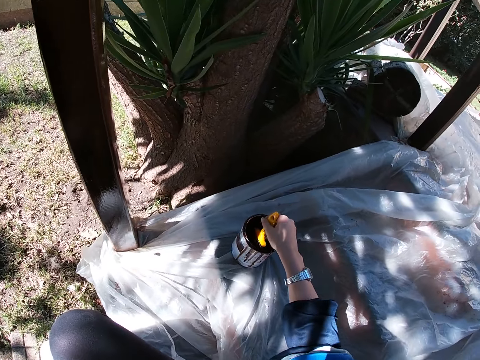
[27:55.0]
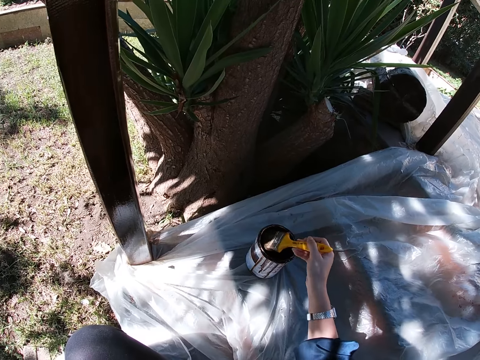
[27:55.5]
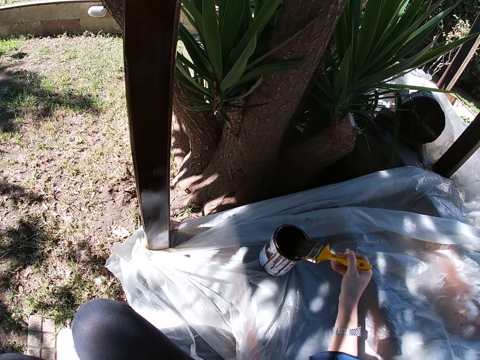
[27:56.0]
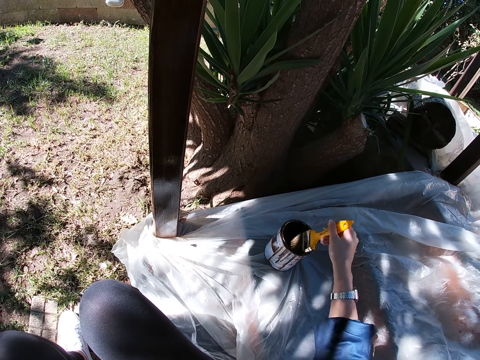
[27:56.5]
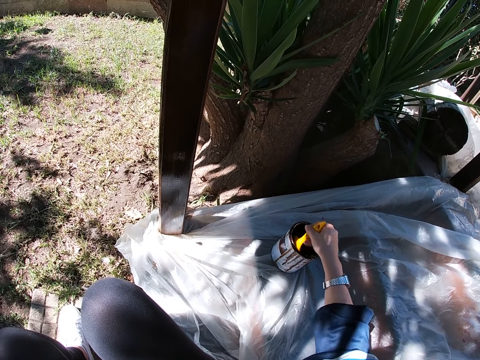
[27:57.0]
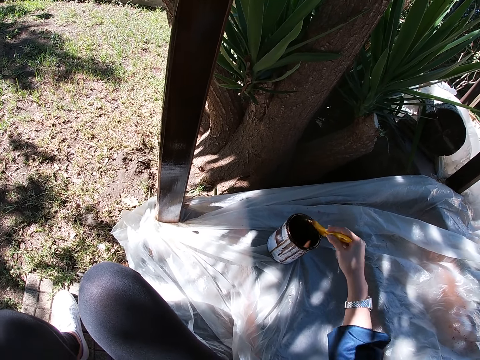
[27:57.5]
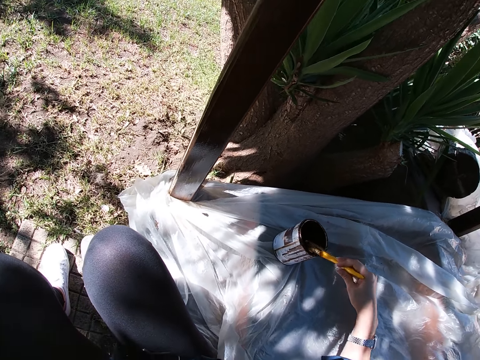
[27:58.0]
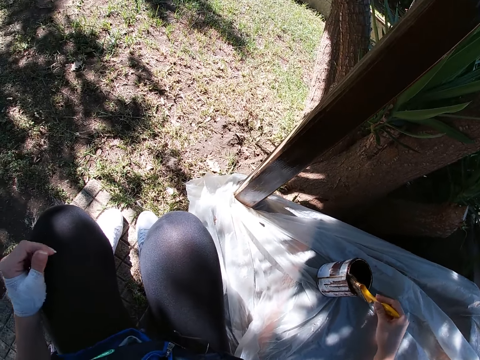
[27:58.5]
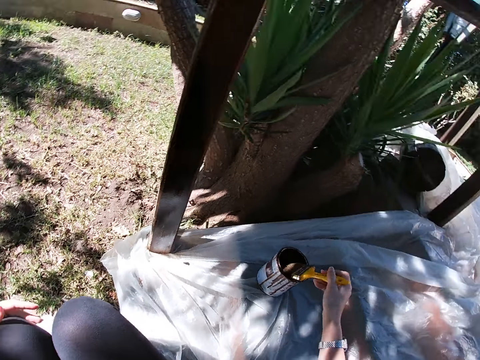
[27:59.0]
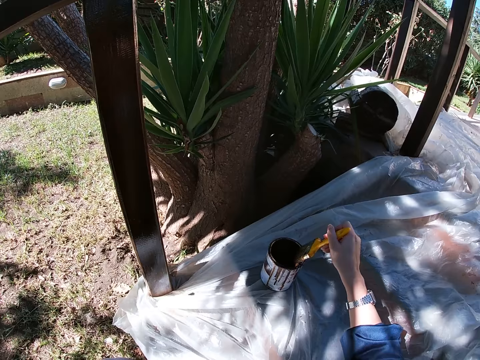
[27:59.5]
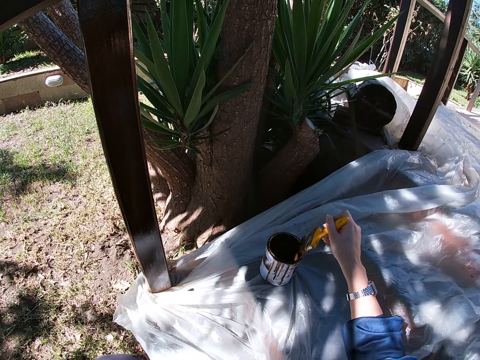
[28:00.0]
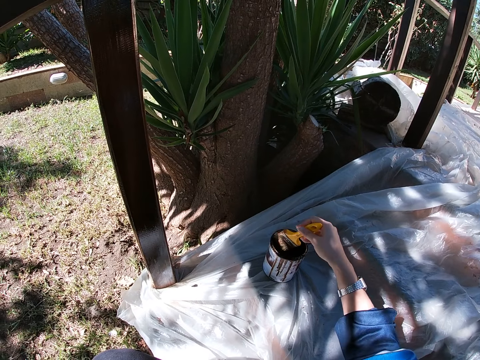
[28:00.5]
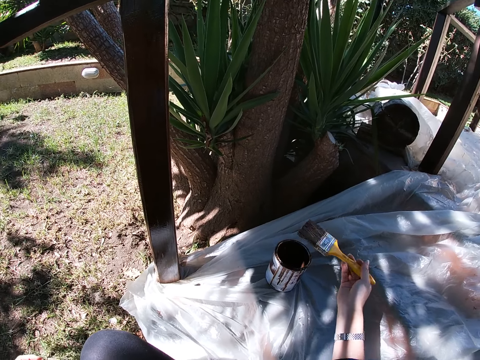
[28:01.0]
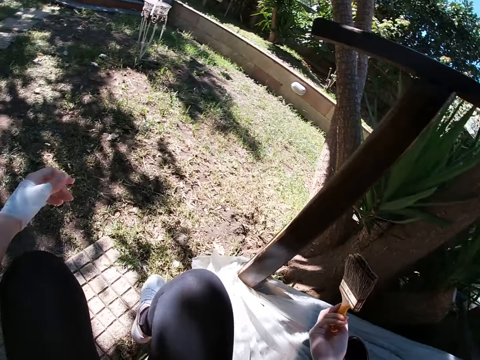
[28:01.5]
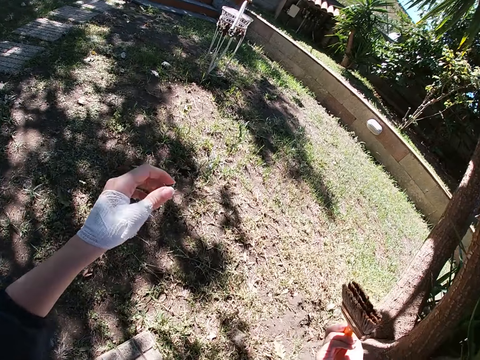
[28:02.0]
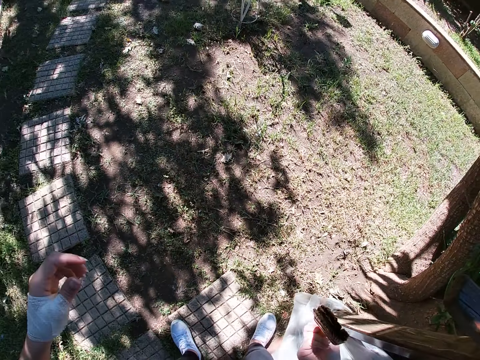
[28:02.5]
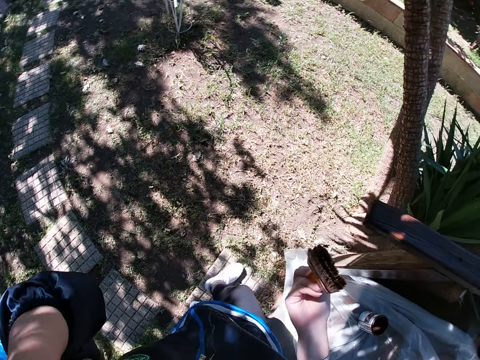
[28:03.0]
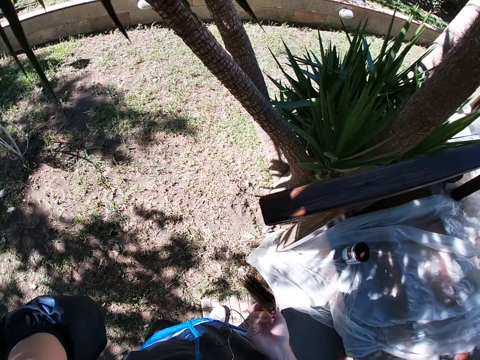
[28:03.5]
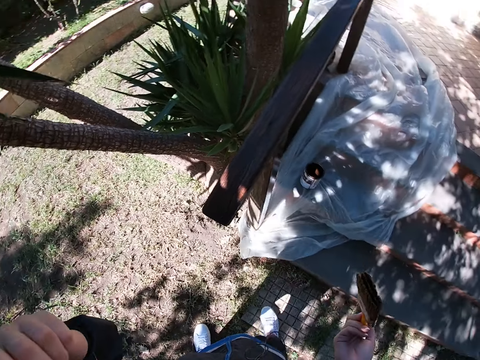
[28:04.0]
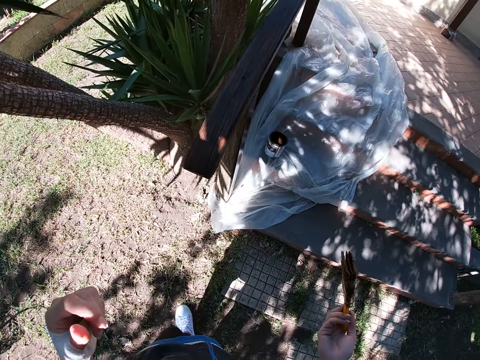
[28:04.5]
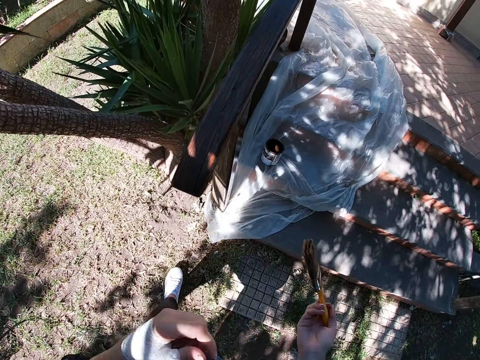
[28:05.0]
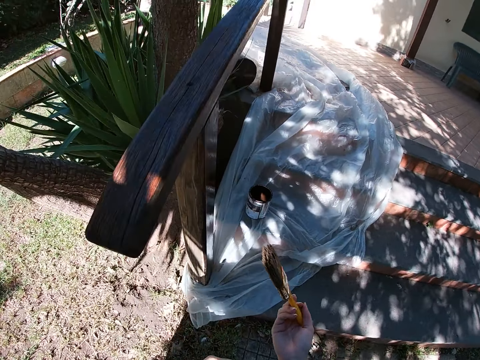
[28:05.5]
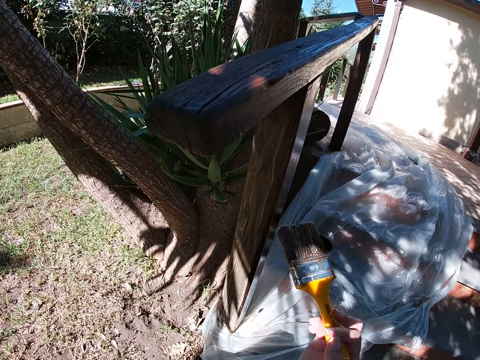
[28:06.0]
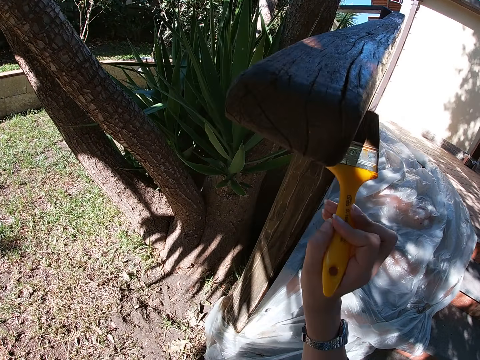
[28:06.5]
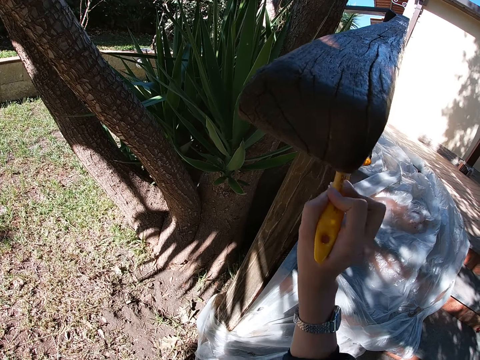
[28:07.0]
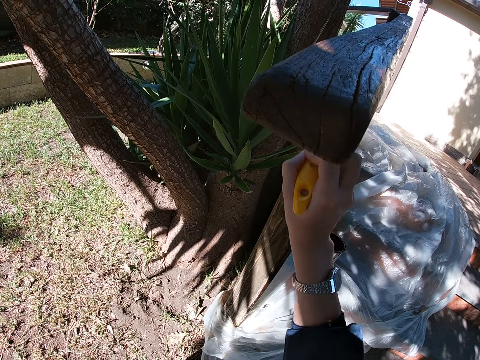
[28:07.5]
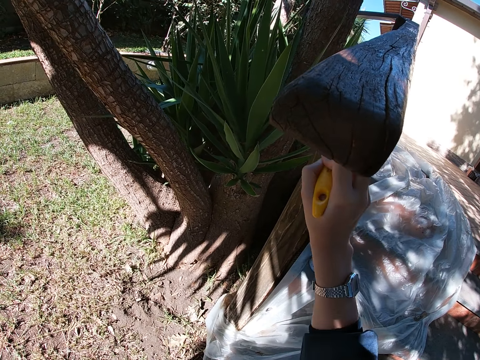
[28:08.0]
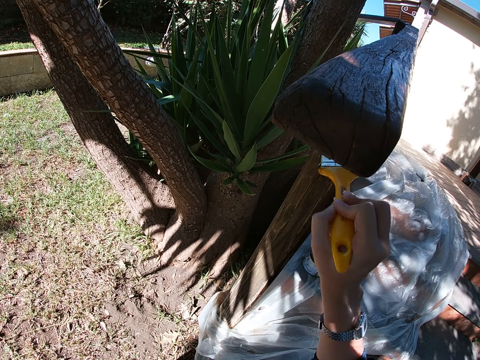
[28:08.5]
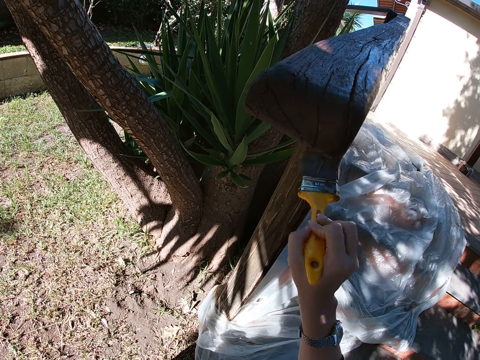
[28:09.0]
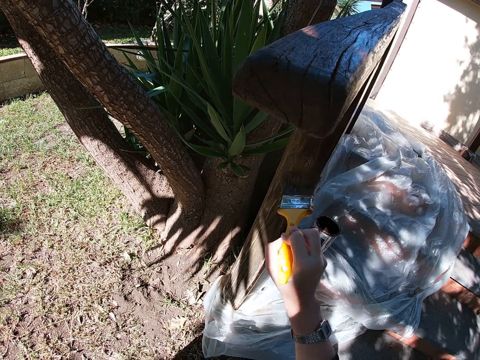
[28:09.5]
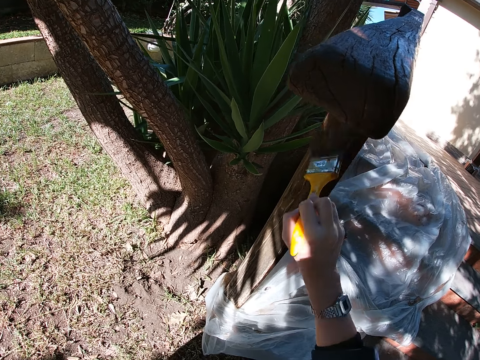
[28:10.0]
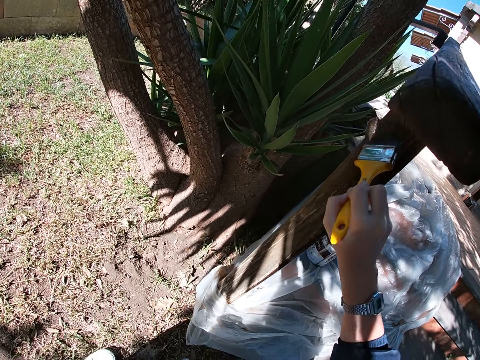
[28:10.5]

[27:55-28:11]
The camera wearer dips the paint brush in a container filled with paint. She takes out the paint brush from the container of paint. She brushes the paint brush against the mouth of the can of paint. She drips off paint from the paint brush. She dips the paint brush in the paint. She brushes the paint brush against the mouth of the can of paint. She lifts up the paint brush from the can of paint. She moves with the paint brush in her hand. She stands up, squats and paints the wooden structure with the paint.

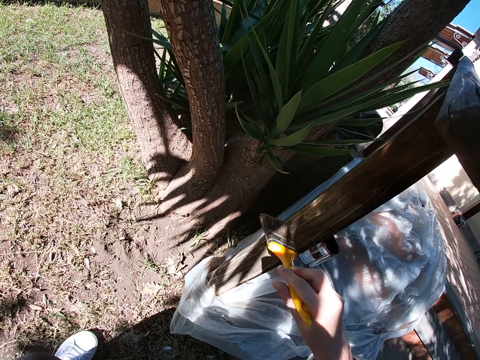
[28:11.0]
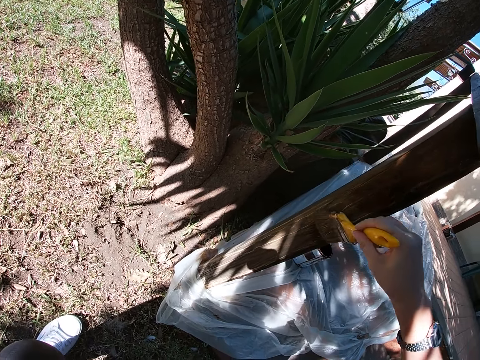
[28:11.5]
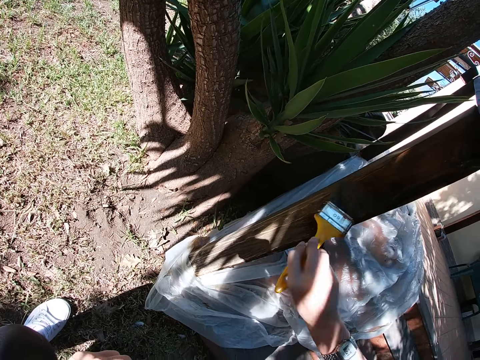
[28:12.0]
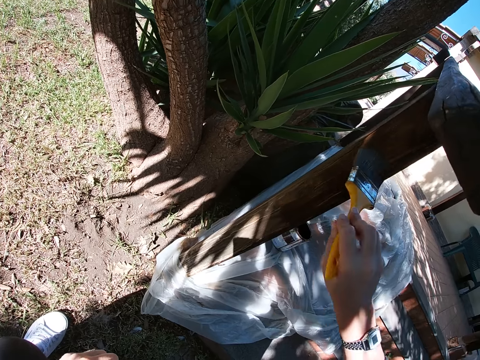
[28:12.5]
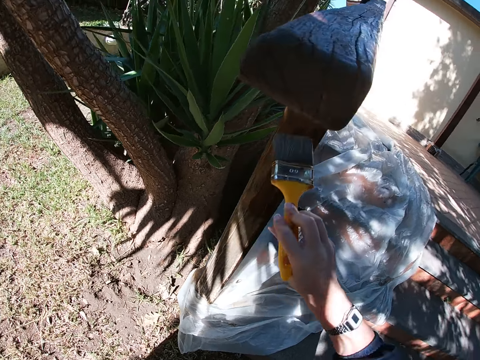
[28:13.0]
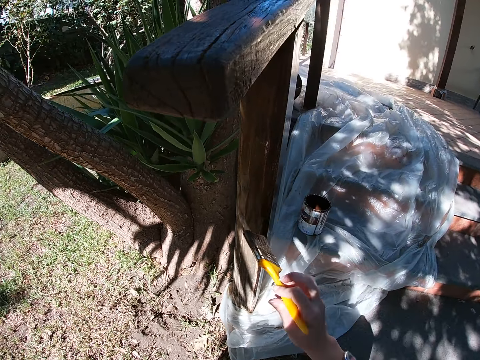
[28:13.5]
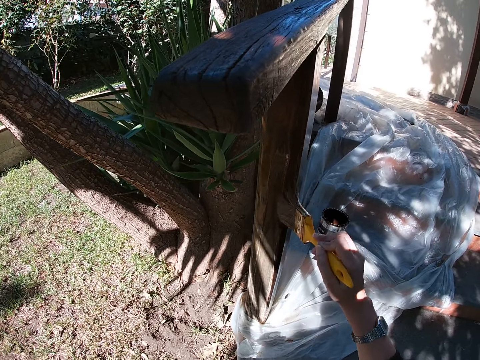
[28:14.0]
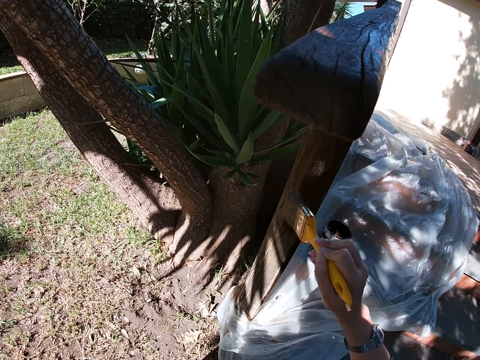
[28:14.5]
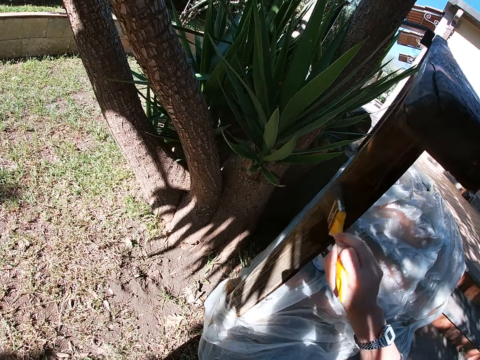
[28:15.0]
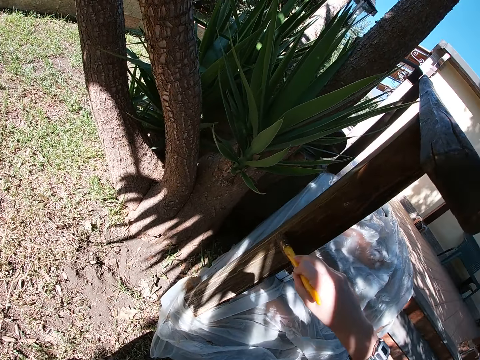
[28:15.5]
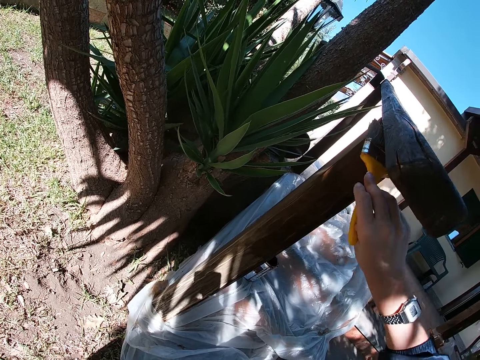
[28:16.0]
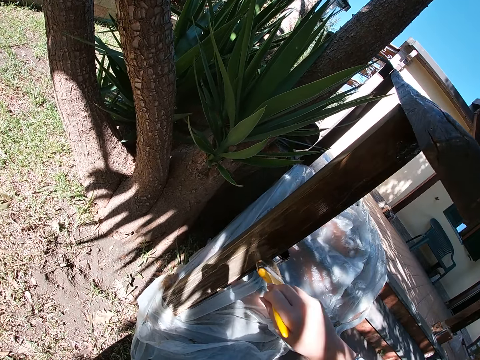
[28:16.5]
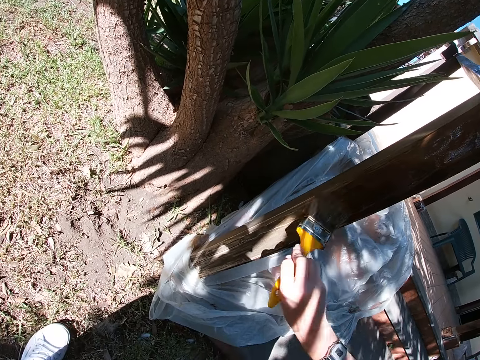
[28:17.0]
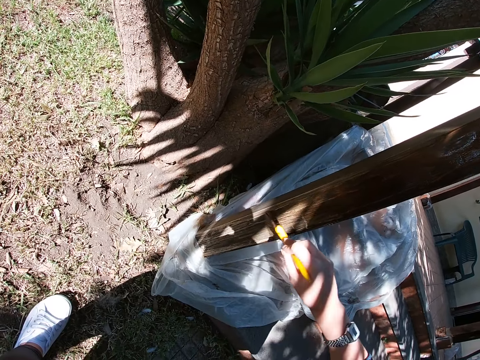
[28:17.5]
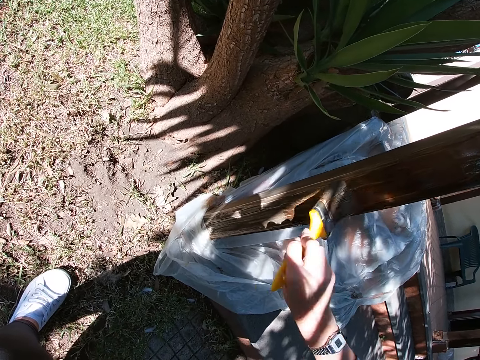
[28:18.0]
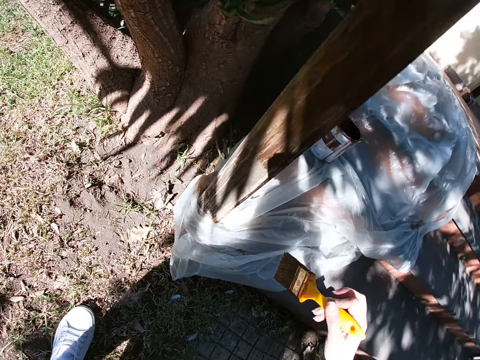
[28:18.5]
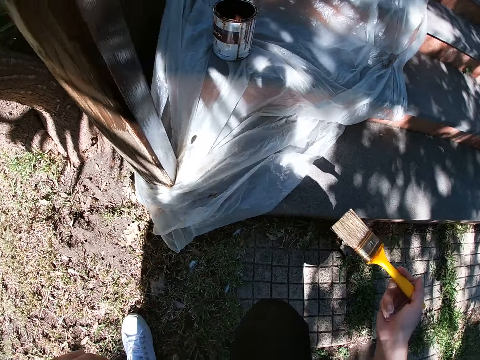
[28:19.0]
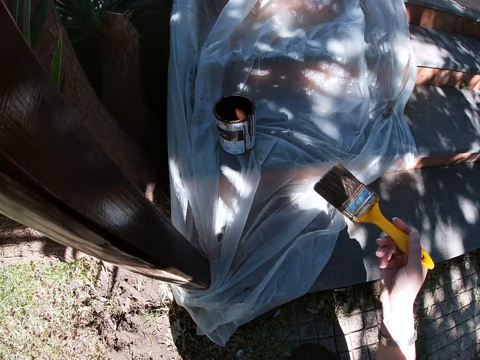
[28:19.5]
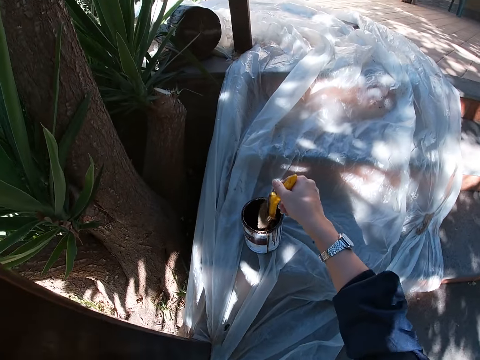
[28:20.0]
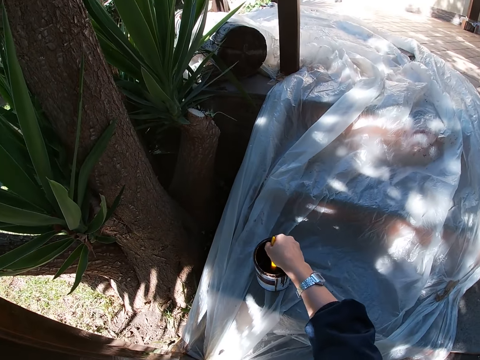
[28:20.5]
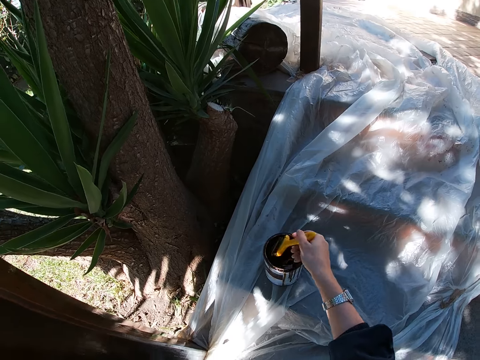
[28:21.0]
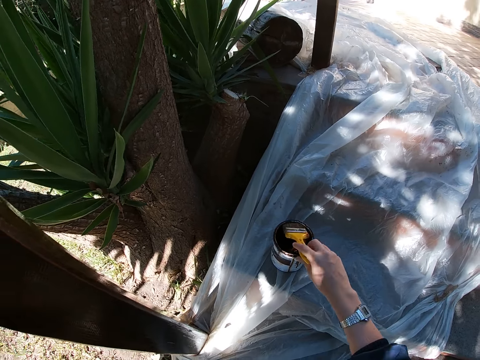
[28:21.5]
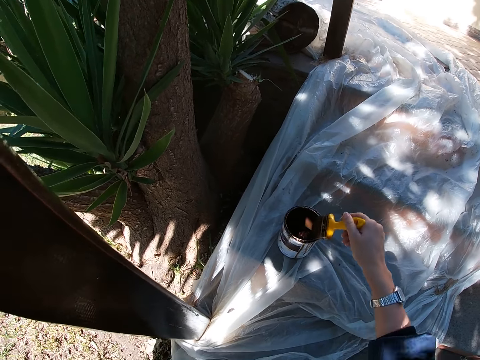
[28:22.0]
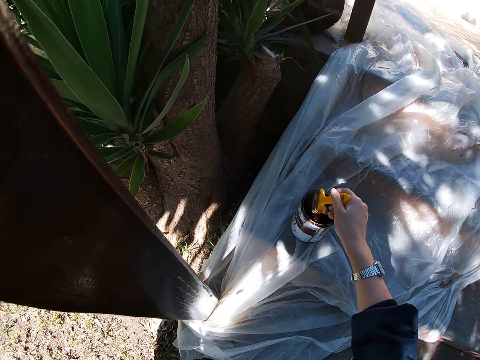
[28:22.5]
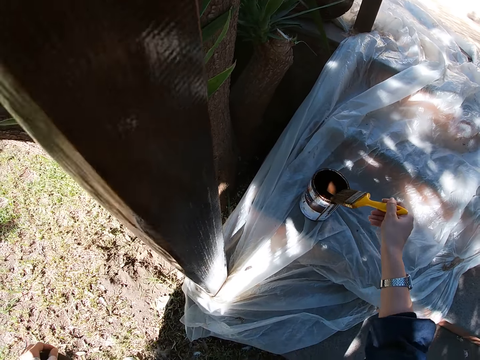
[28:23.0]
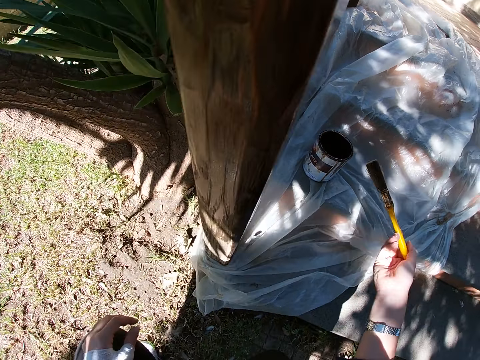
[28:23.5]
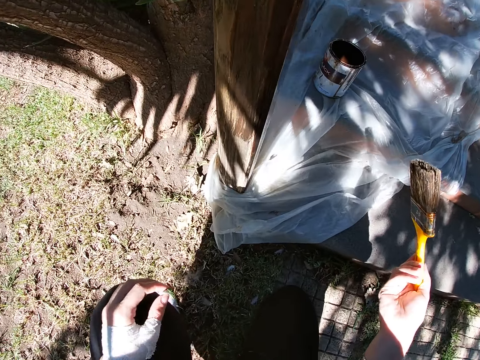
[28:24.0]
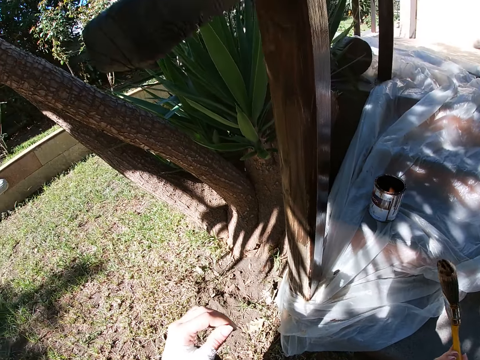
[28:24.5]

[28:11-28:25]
The camera wearer stops painting the frame of wood. They move towards the can of paint. They dip the paint brush in a container filled with paint. They take out the paint brush from the container of paint. They brush the paint brush against the mouth of the can of paint. They drip off paint from the paint brush. They lift up the paint brush from the can of paint.
